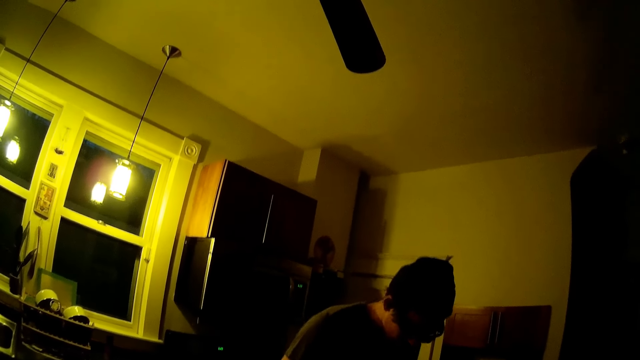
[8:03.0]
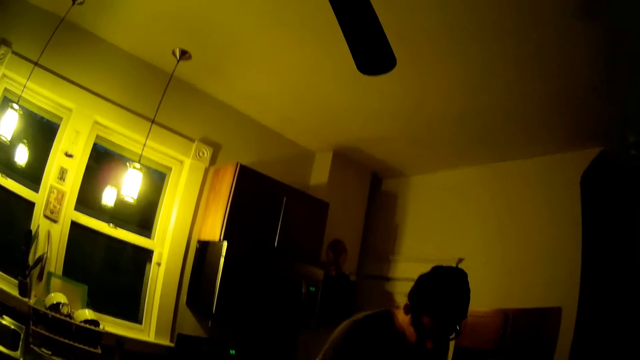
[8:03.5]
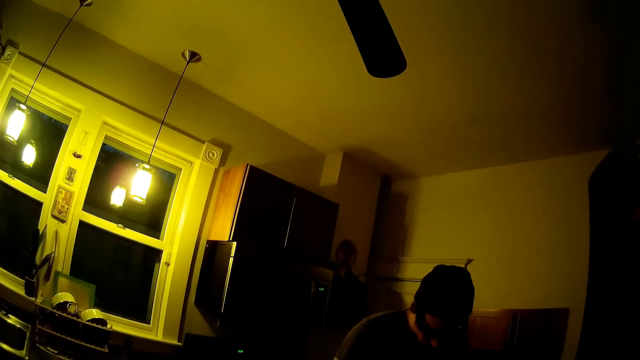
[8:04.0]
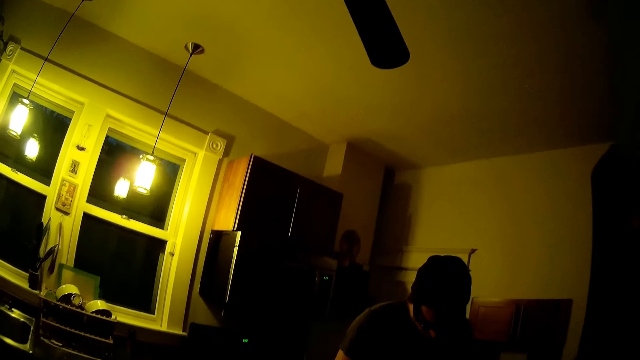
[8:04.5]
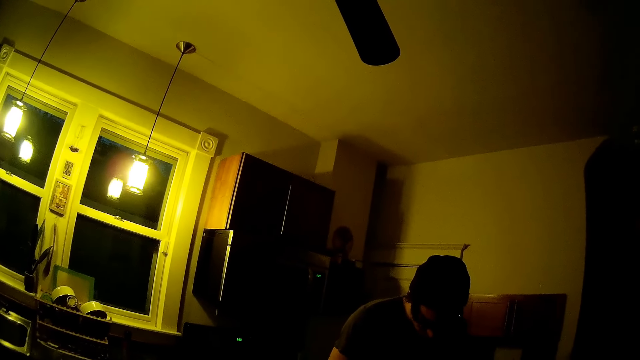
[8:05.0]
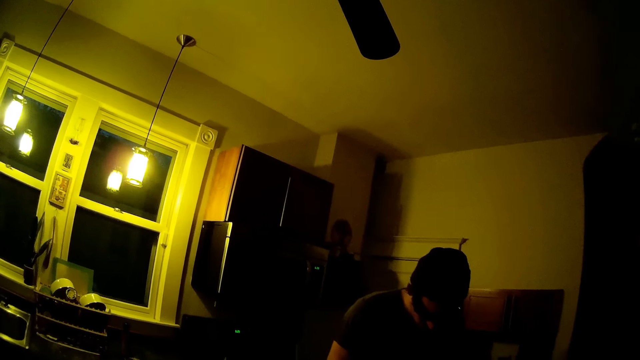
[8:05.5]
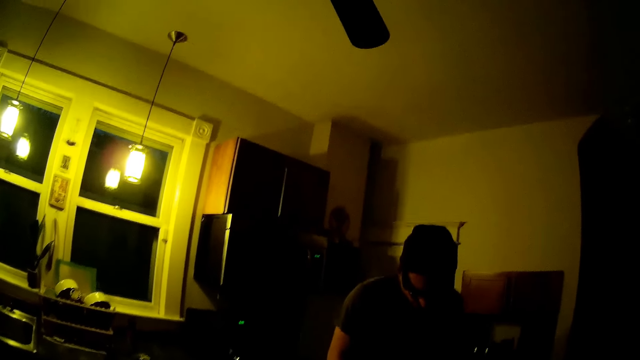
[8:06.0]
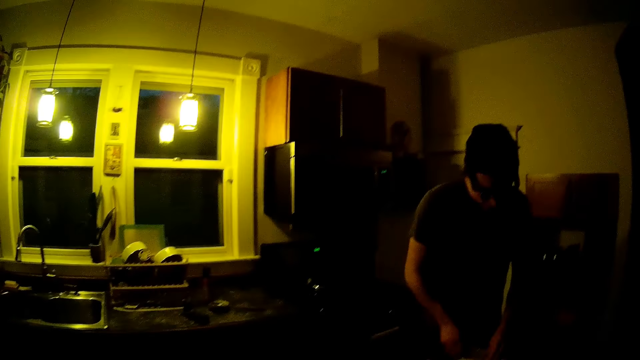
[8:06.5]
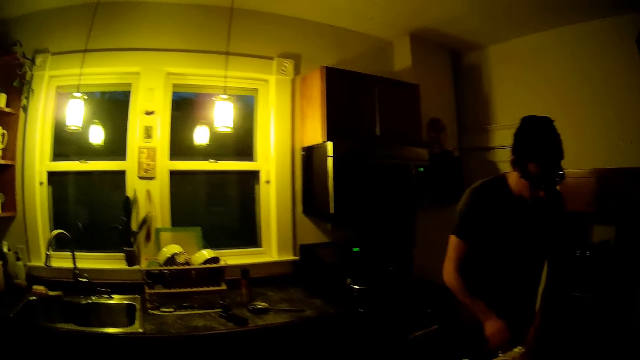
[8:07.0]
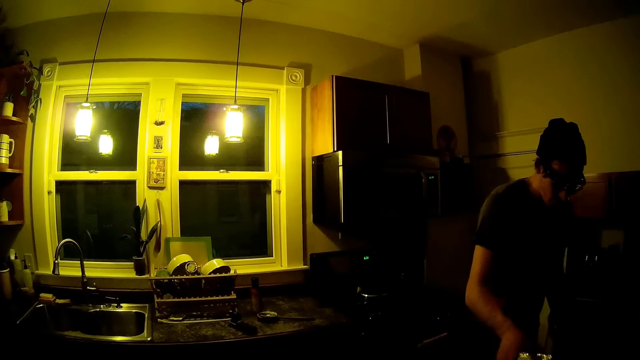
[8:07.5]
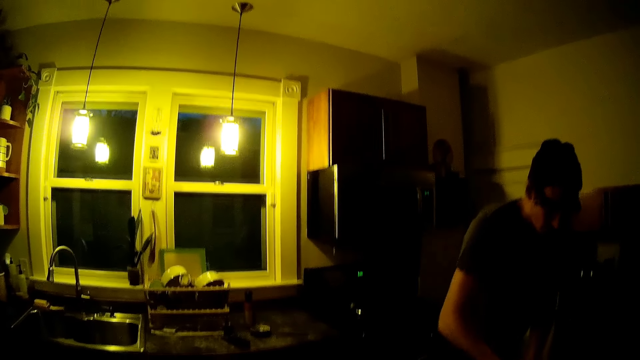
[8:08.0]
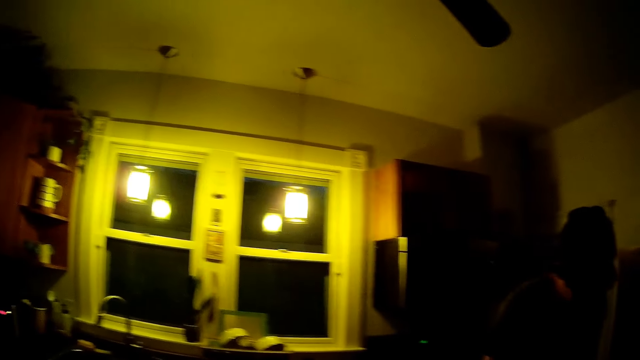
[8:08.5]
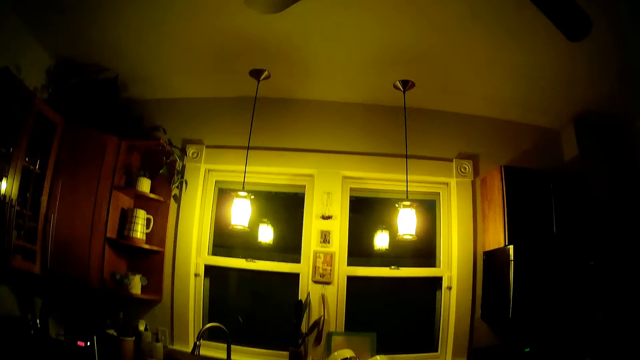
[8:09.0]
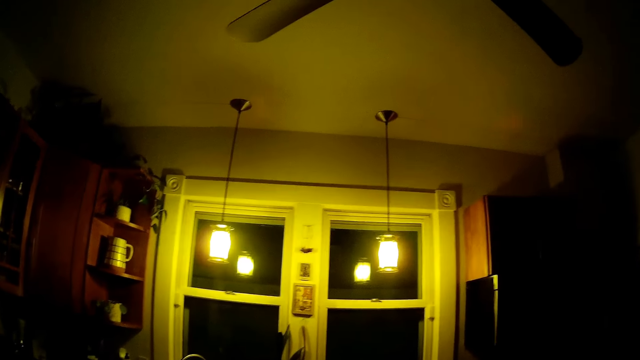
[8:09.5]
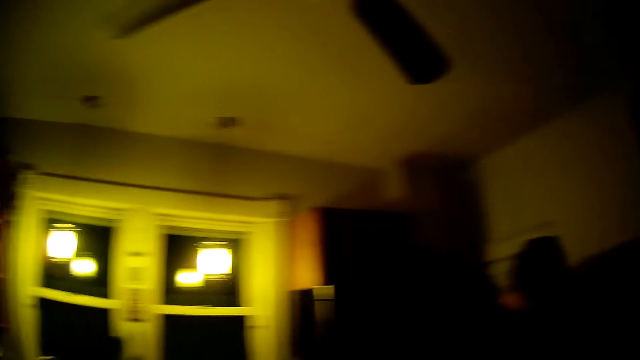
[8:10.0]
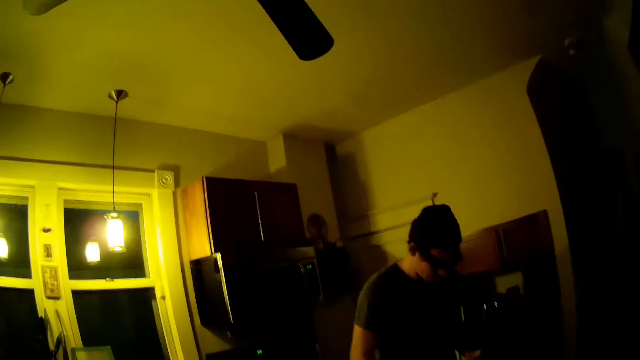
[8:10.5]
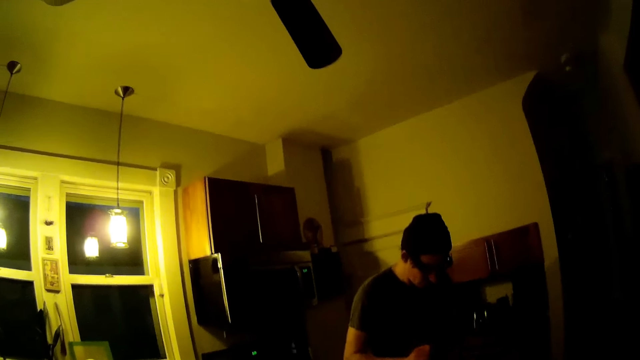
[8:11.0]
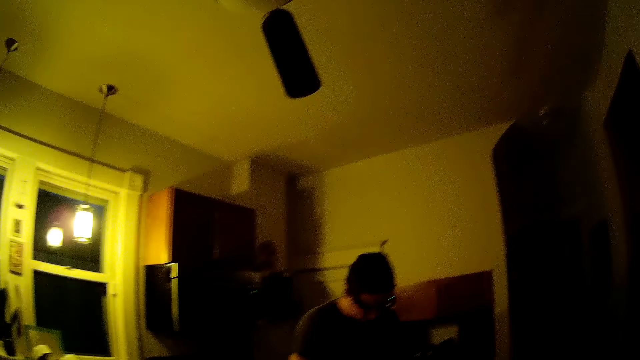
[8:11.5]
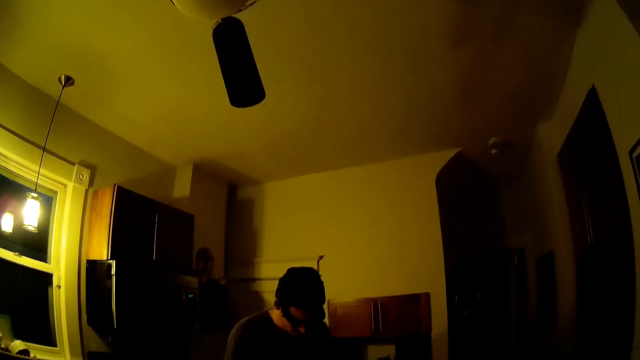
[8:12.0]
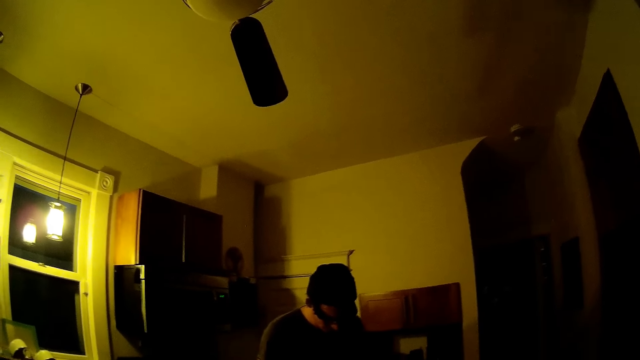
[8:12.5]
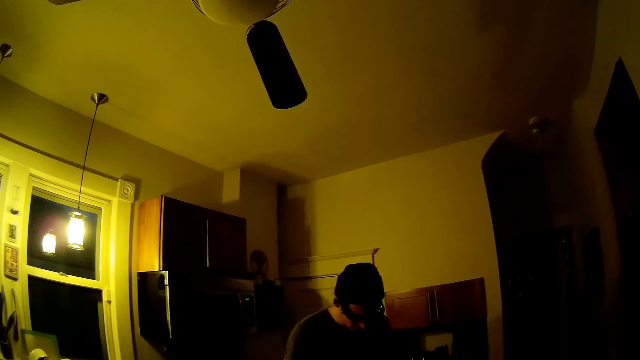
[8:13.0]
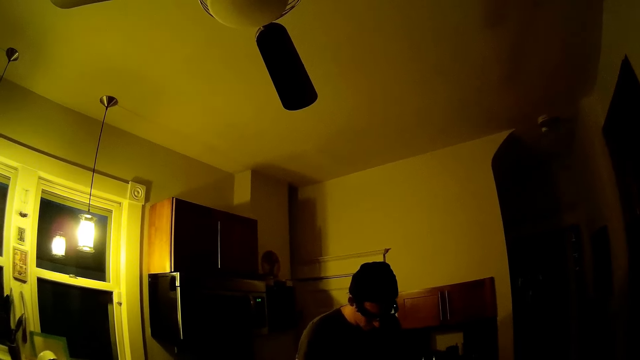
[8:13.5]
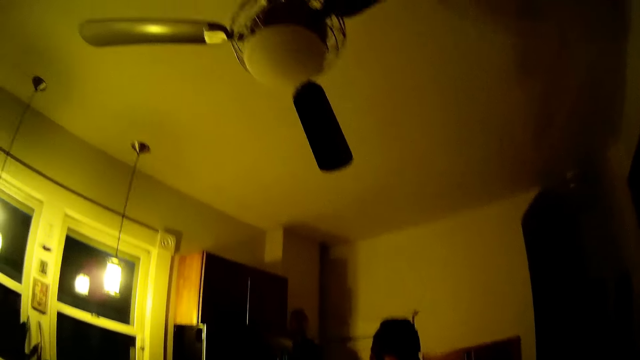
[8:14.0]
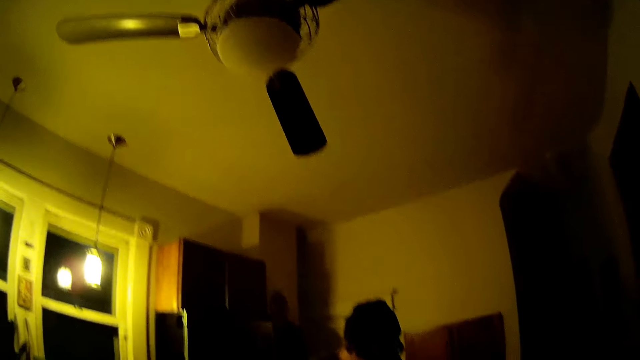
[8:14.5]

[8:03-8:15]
The man clears the kitchen counter with his hands.

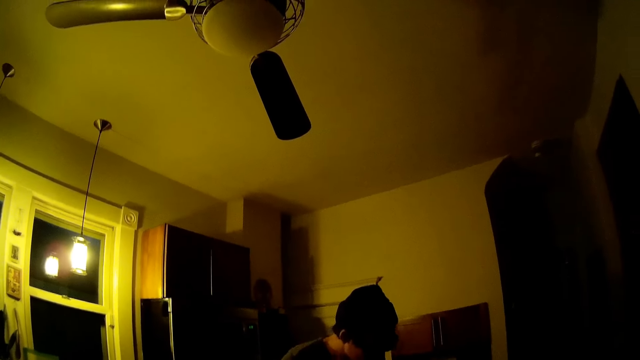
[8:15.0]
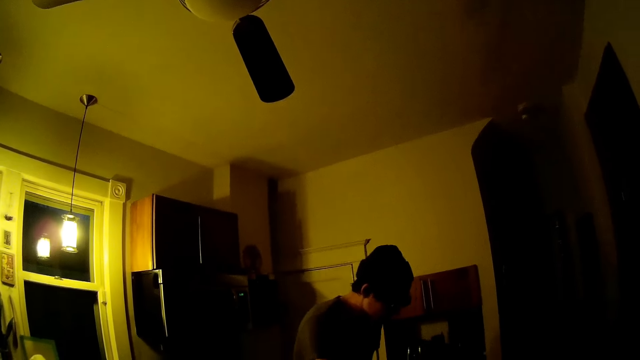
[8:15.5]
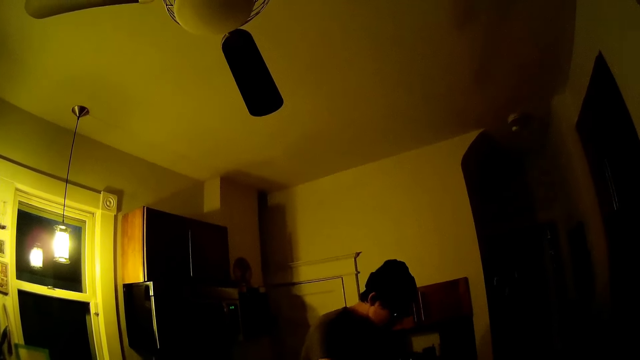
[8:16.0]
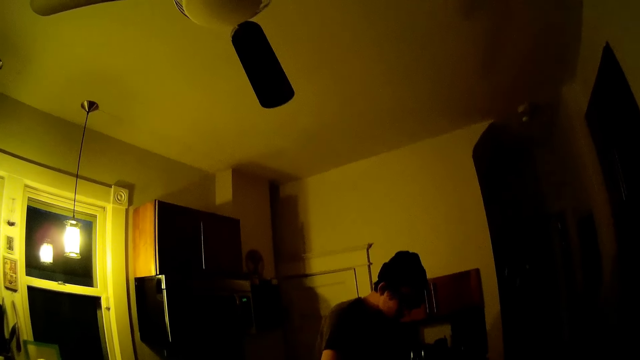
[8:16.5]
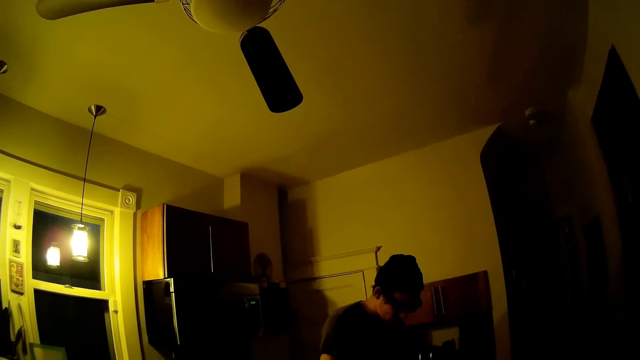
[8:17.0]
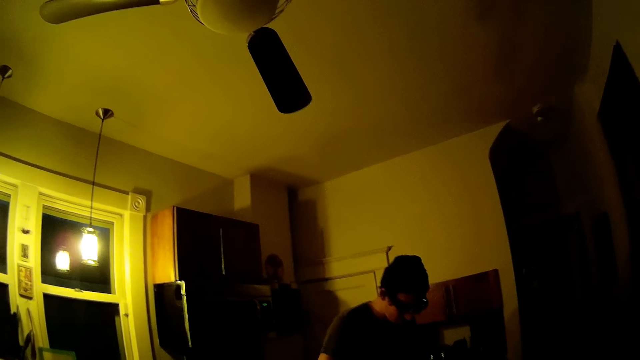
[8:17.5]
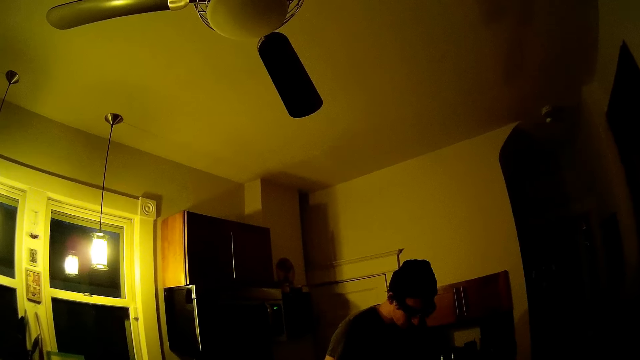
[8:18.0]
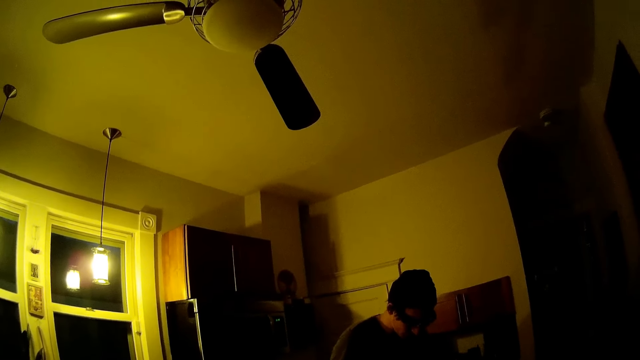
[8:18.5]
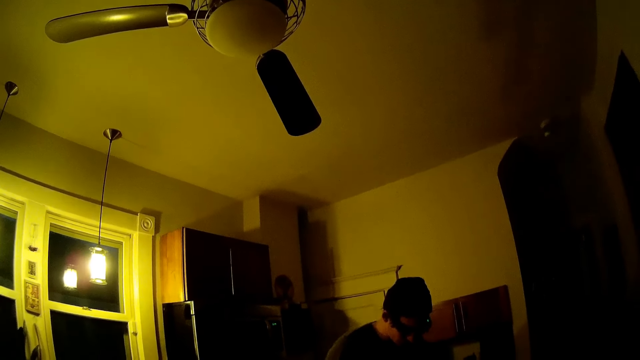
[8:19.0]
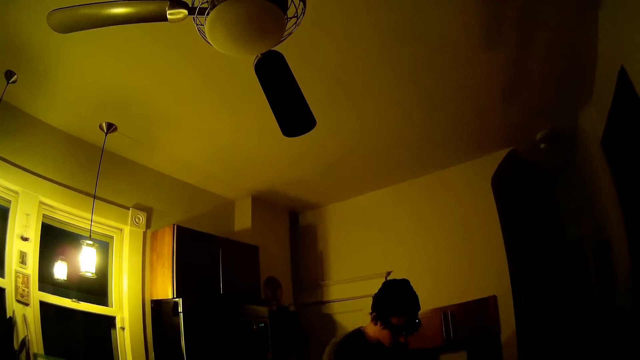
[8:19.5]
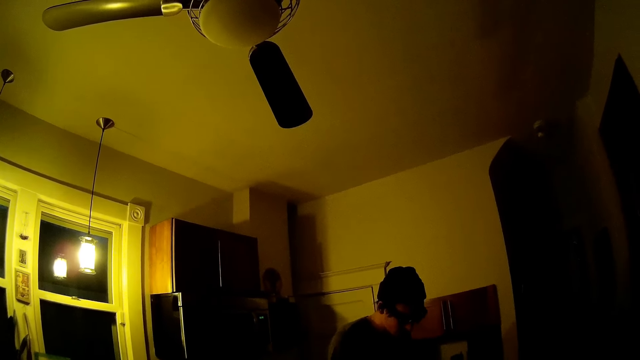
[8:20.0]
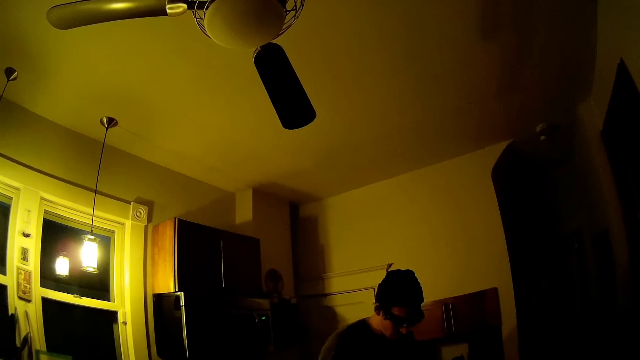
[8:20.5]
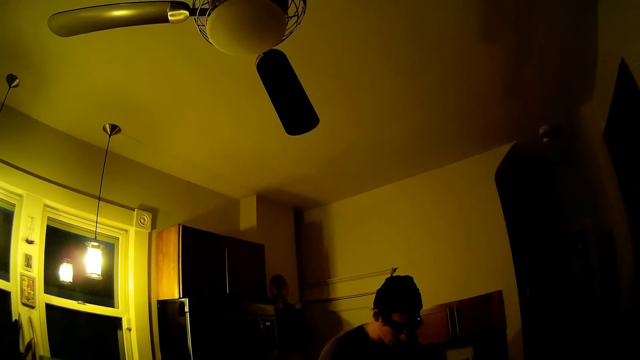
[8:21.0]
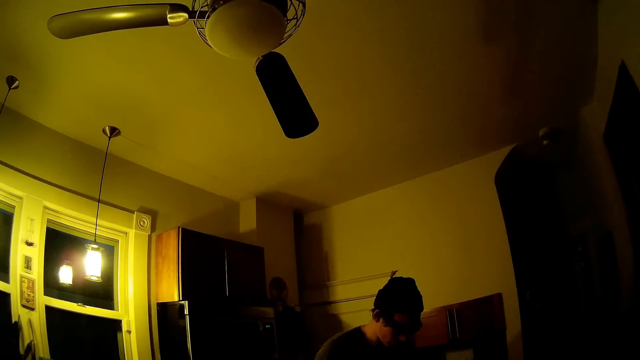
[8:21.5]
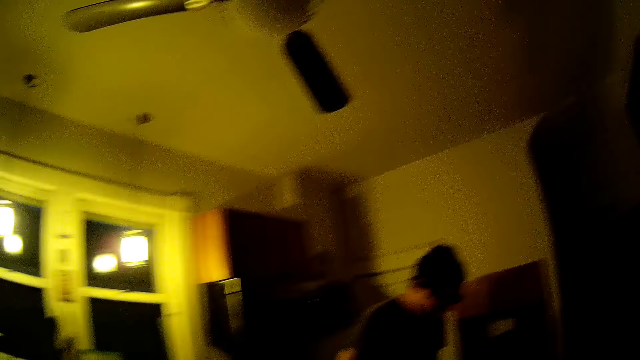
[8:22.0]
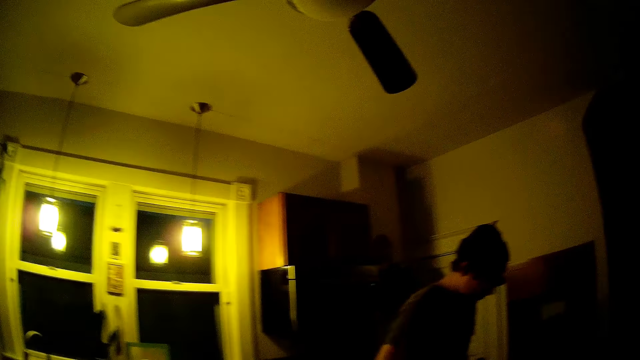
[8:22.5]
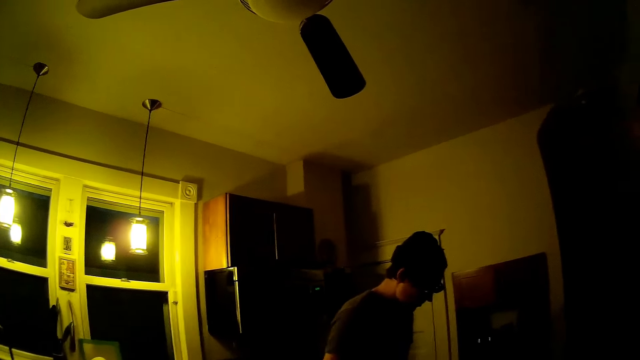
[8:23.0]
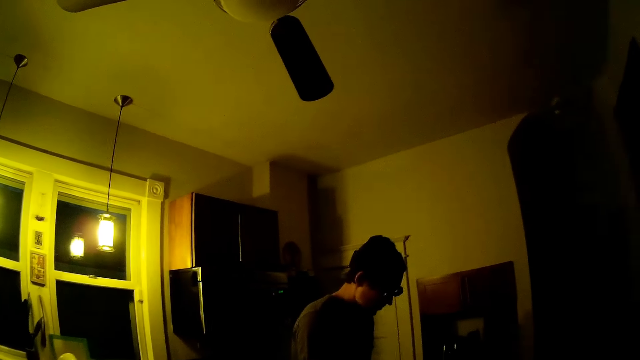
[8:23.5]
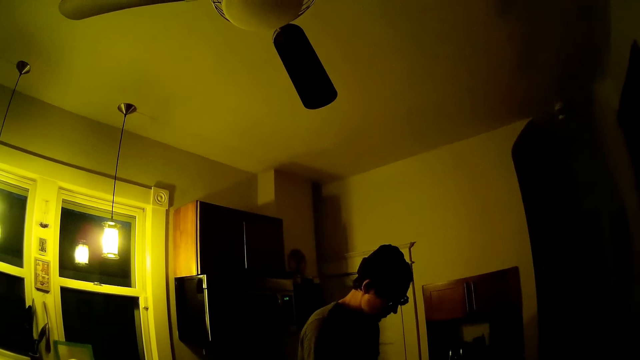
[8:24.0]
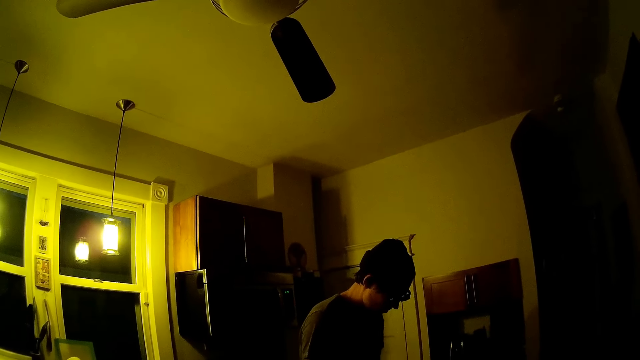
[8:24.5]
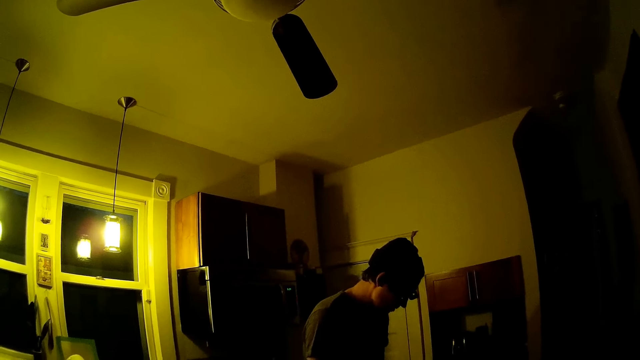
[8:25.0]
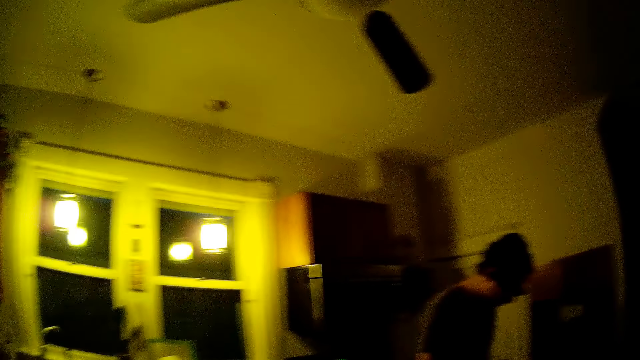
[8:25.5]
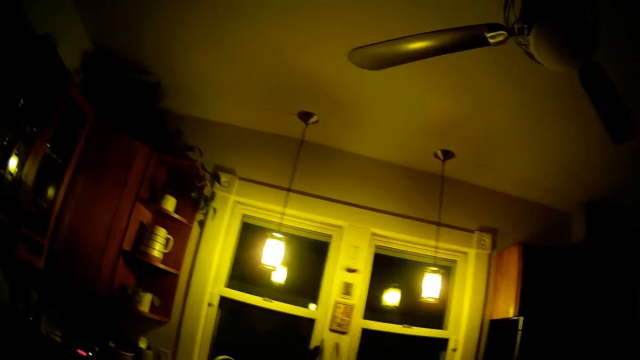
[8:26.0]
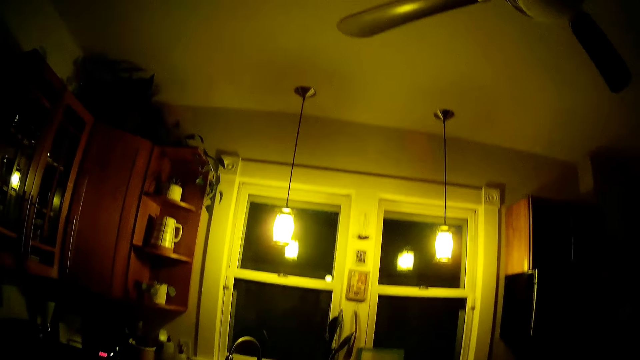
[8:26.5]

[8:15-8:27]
A person replies to the camera wearer. The camera wearer talks to the person.
